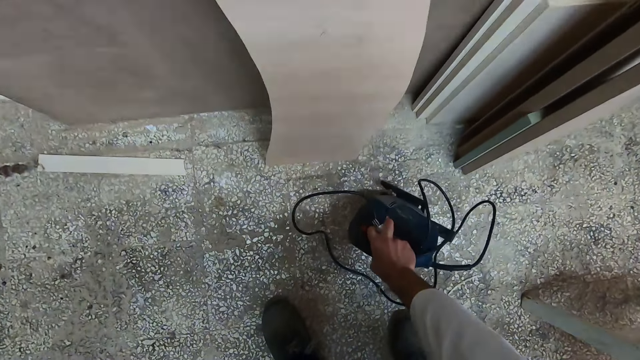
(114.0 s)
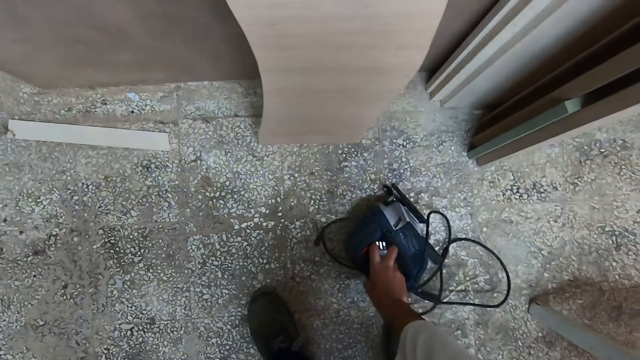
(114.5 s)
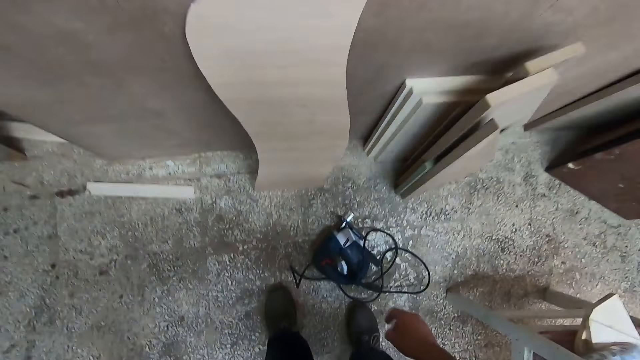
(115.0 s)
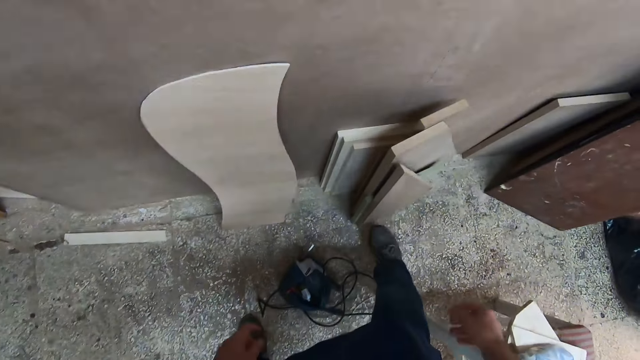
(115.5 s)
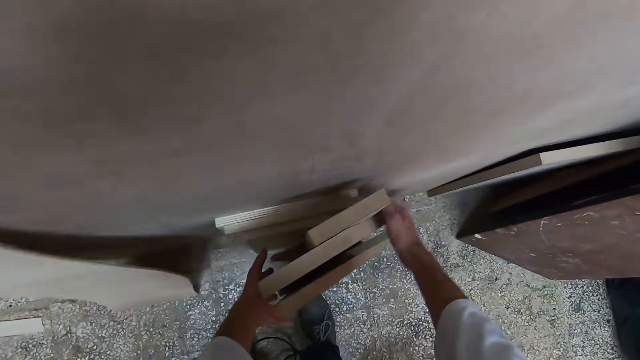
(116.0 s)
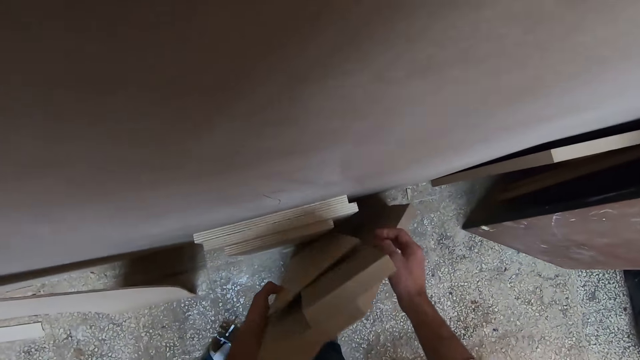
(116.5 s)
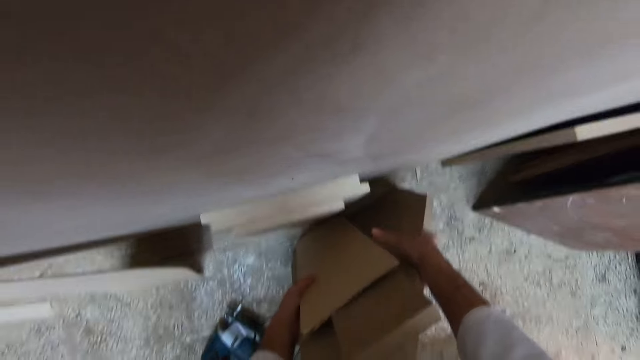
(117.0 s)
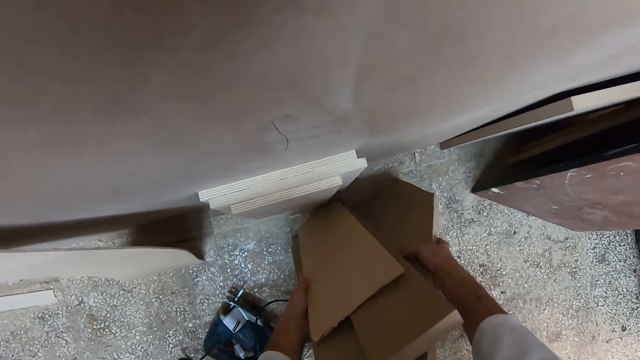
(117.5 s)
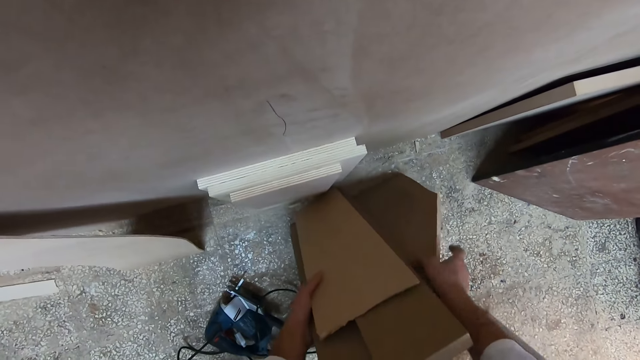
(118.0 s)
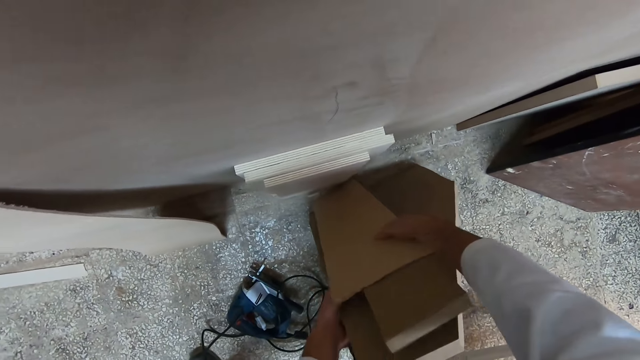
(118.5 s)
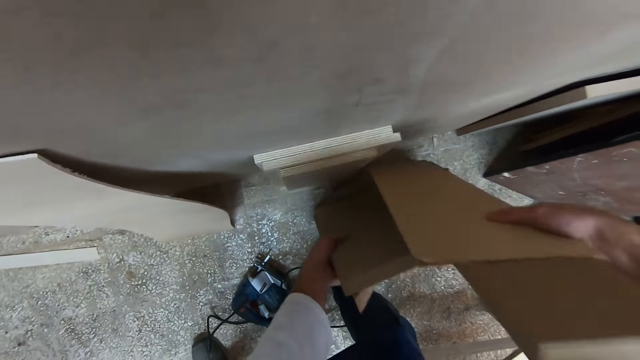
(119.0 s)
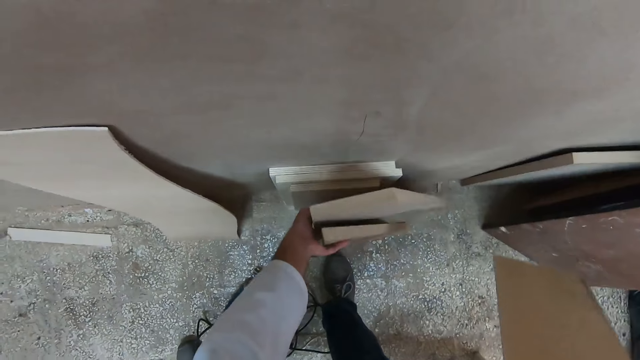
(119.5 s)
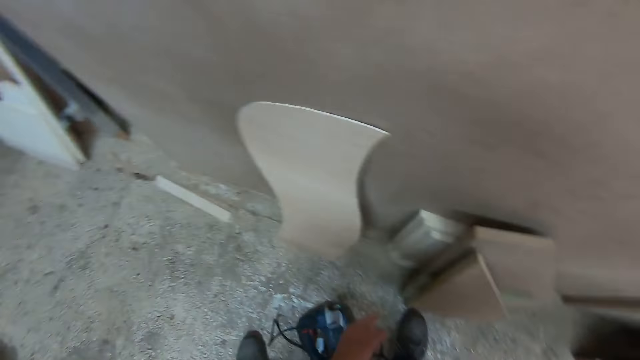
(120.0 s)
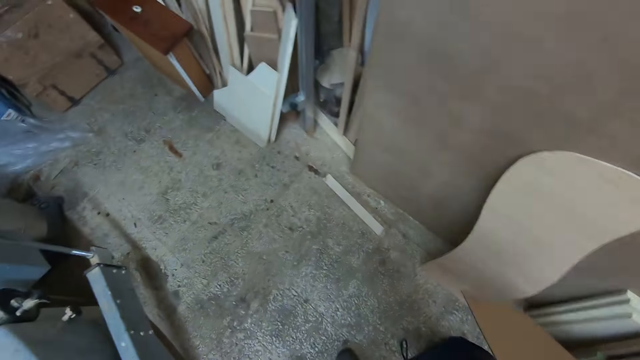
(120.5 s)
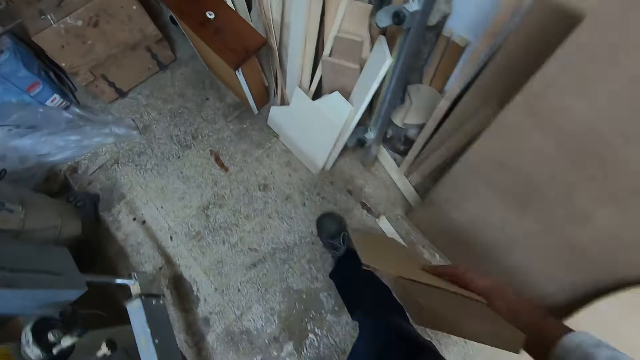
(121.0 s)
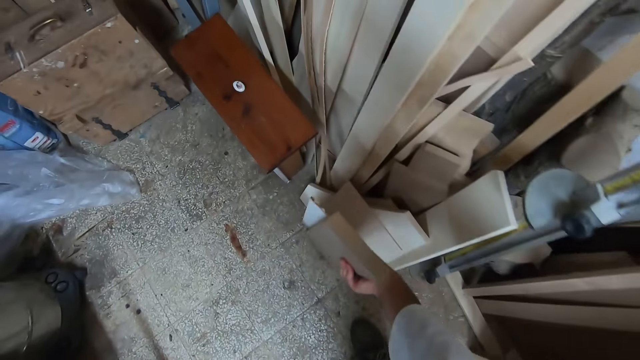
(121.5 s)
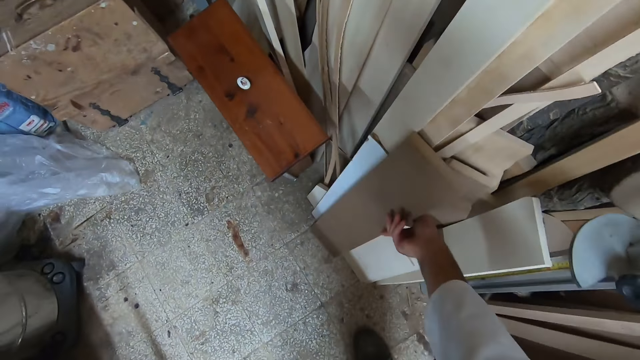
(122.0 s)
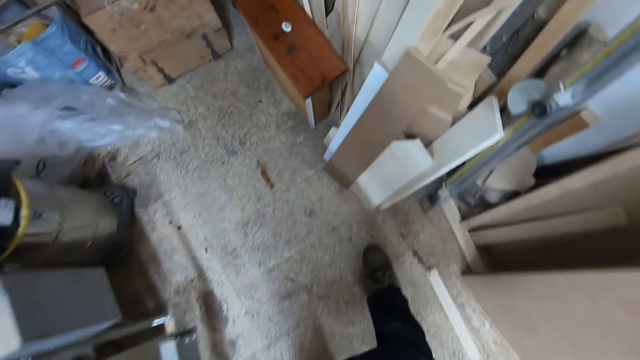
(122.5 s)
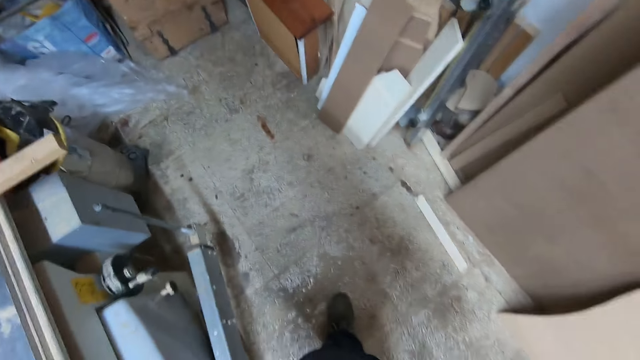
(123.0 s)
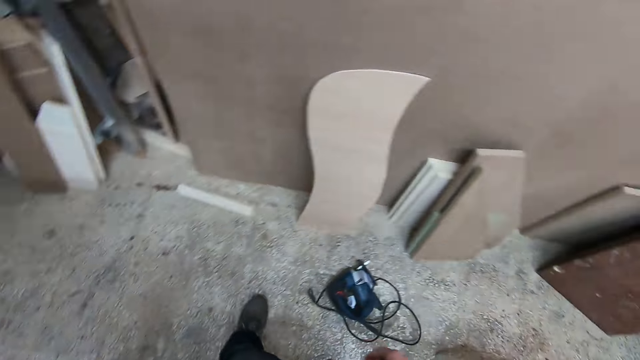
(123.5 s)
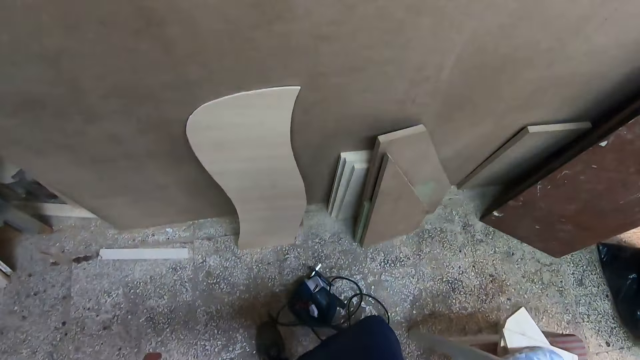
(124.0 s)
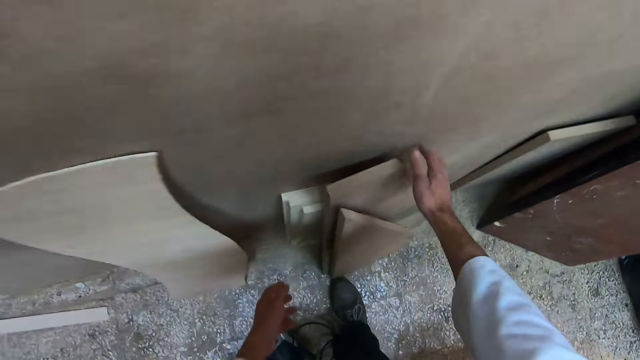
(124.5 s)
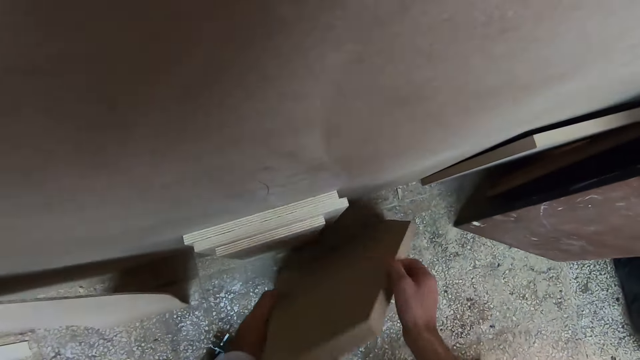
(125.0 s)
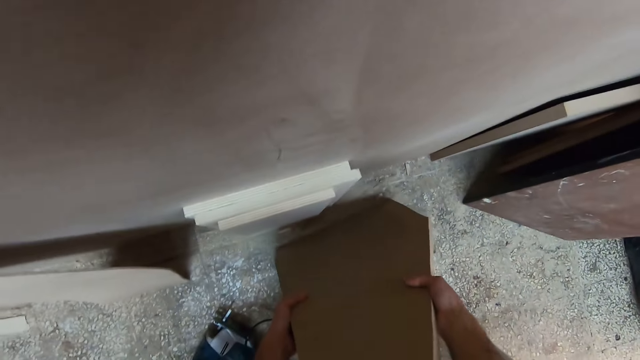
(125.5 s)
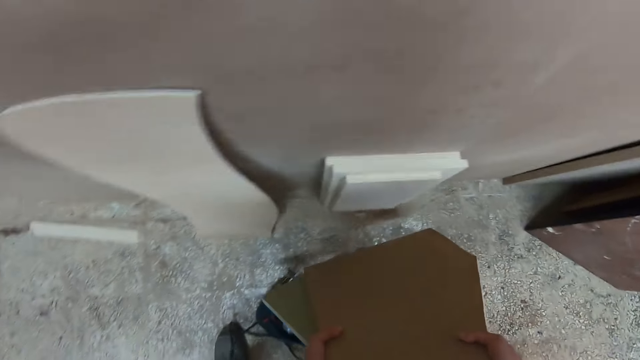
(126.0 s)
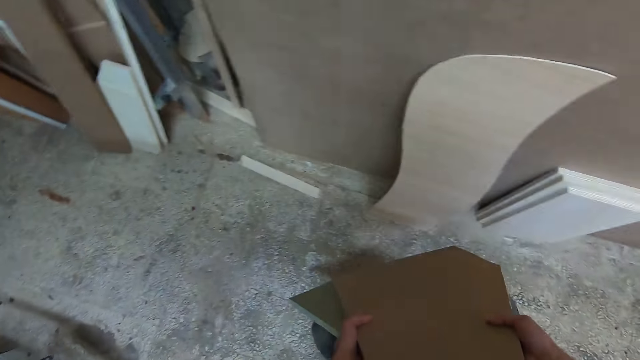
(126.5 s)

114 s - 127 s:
The camera wearer places the jigsaw in his right hand on the ground. He moves some woods aside in the workshop with his hands. He picks the woods. He places the woods on the floor. He picks the woods.

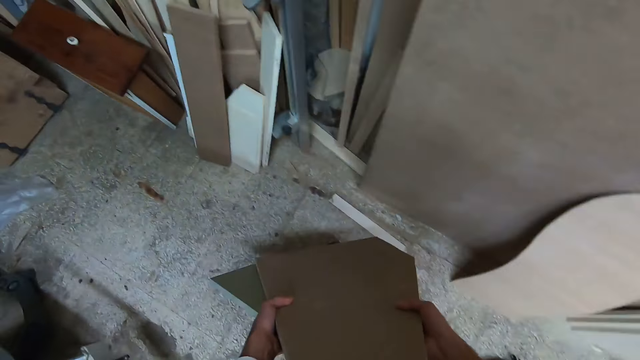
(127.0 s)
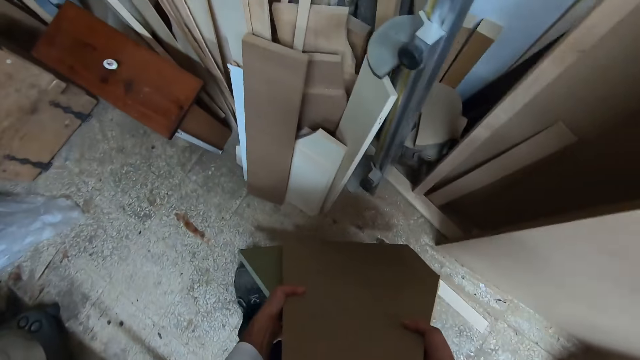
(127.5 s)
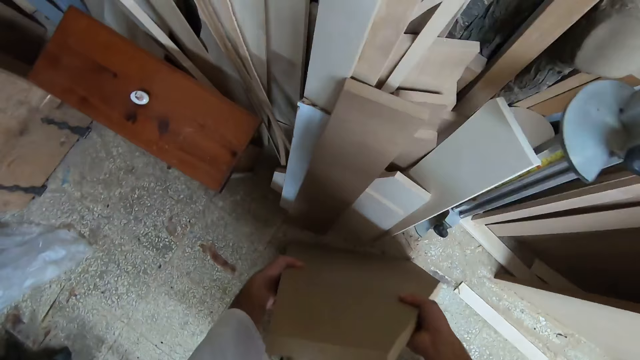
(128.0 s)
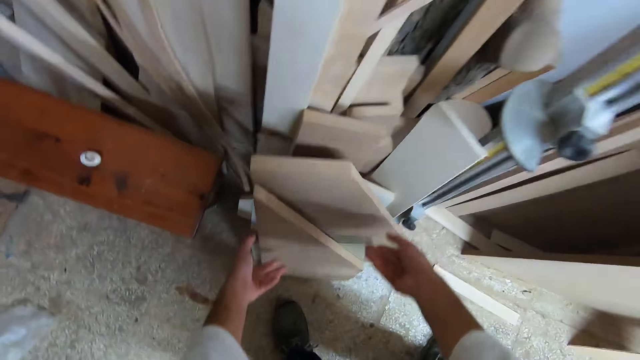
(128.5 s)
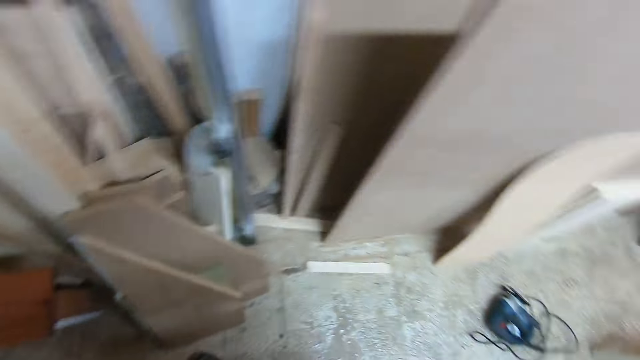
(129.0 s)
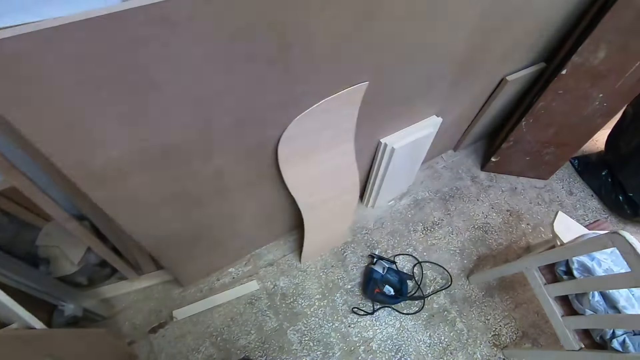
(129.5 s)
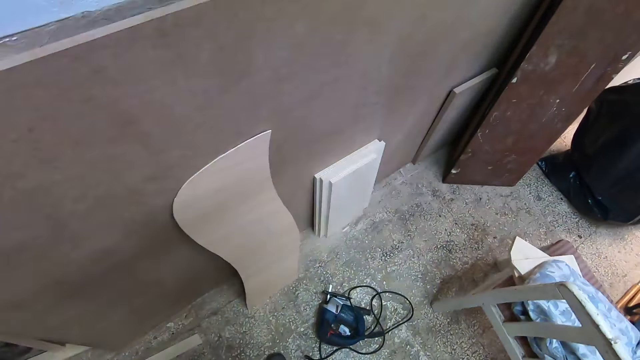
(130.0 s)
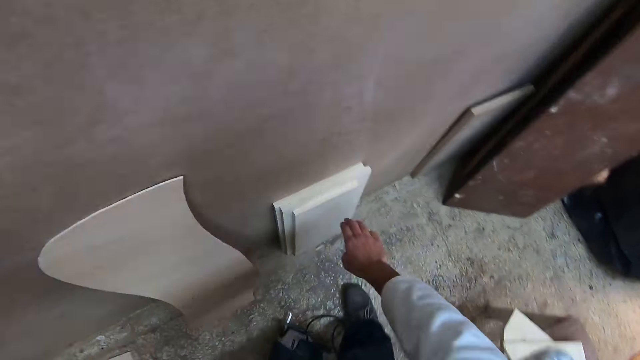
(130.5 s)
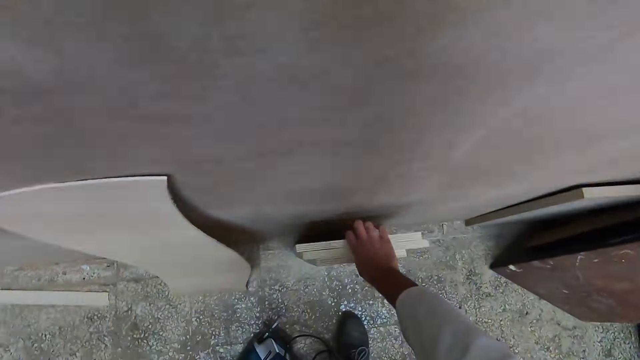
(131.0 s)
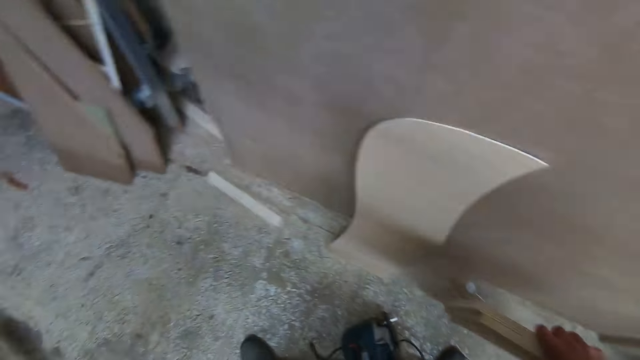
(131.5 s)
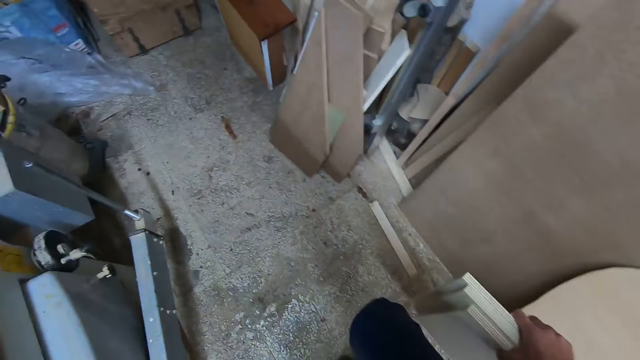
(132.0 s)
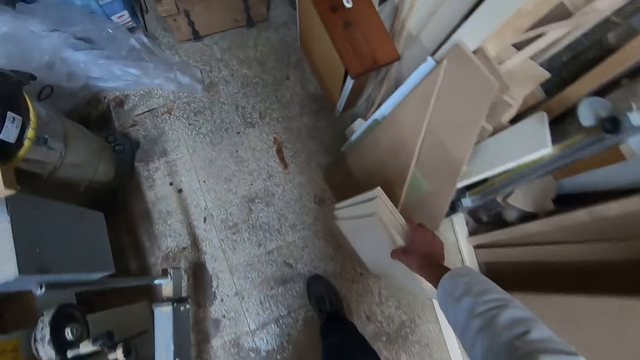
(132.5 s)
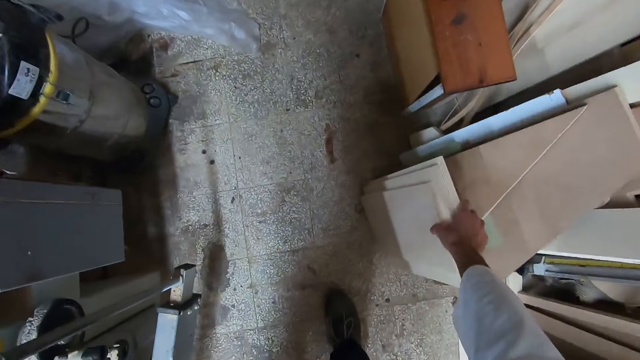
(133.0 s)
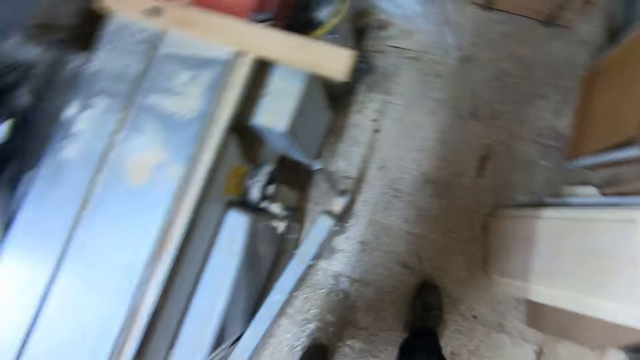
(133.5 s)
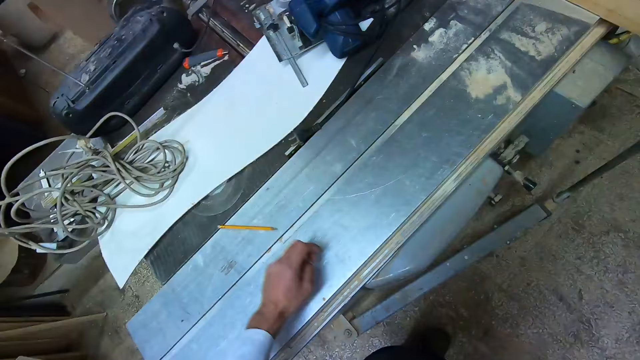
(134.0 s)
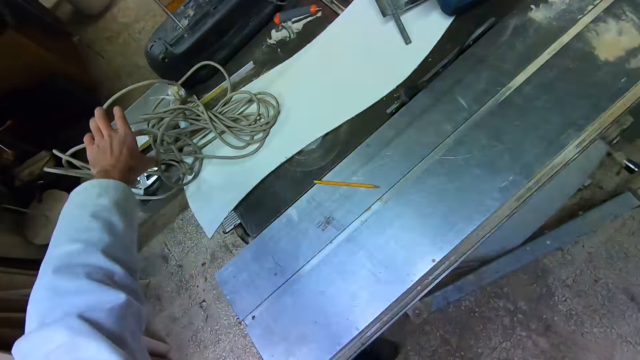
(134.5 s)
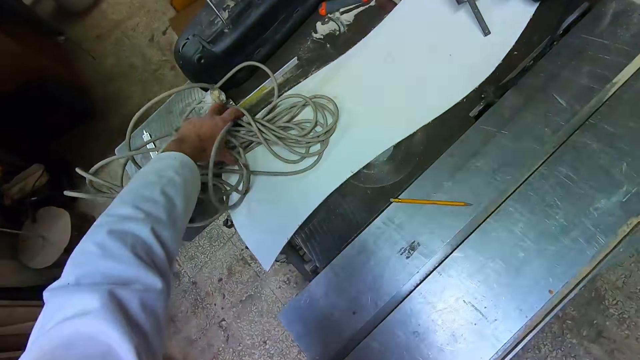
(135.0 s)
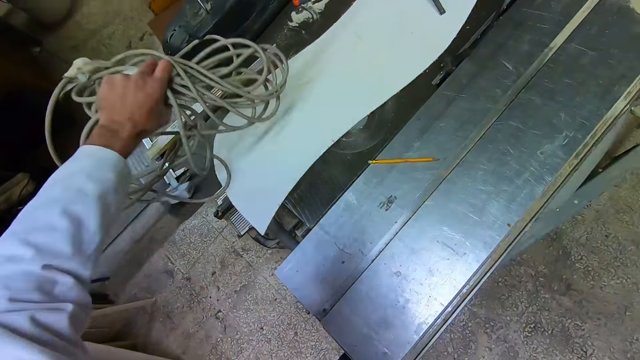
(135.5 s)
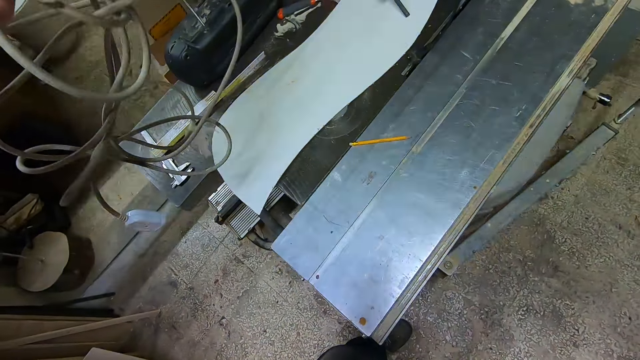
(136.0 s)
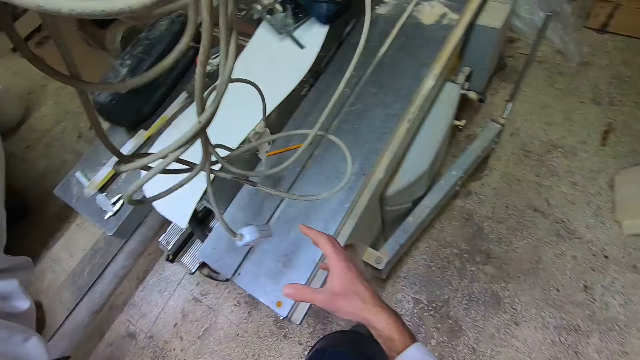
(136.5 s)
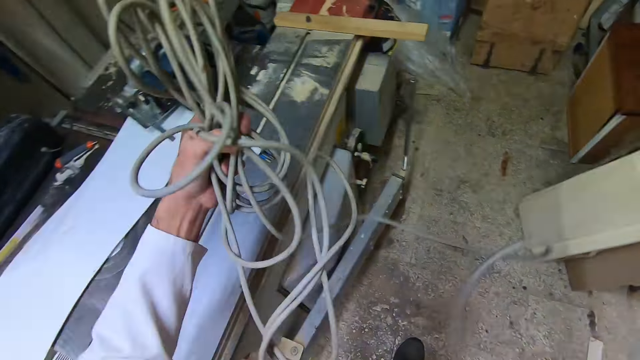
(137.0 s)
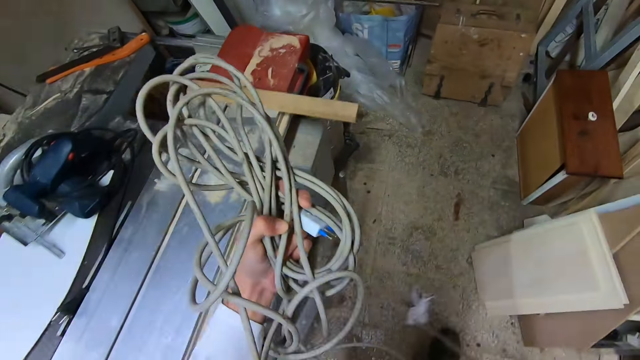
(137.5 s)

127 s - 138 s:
The camera wearer places the woods on the floor. He picks the woods. He places the woods on the floor. He picks up a cable extension or wire from the worktable with his left hand.
